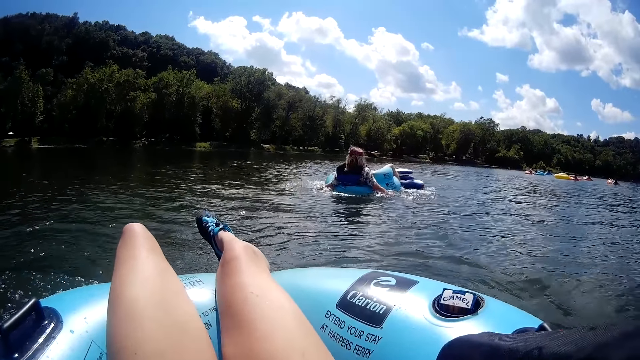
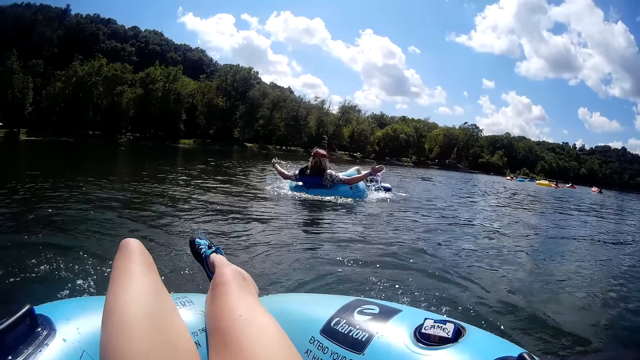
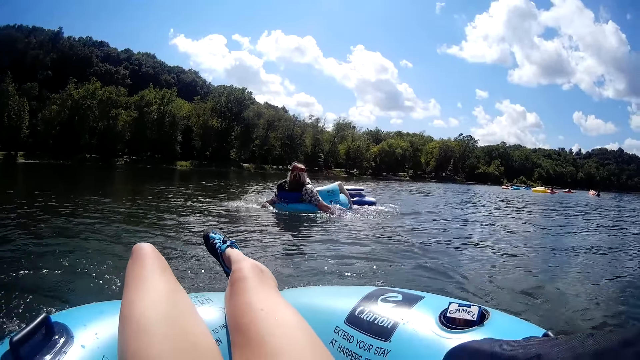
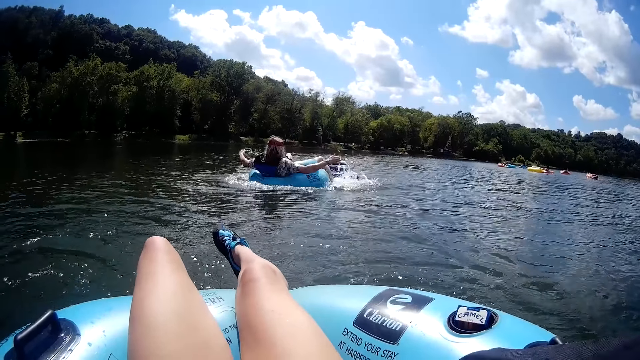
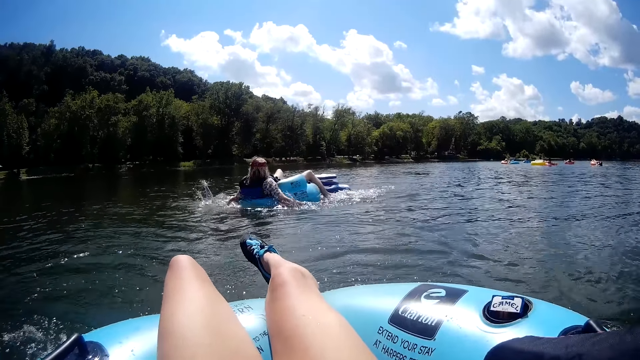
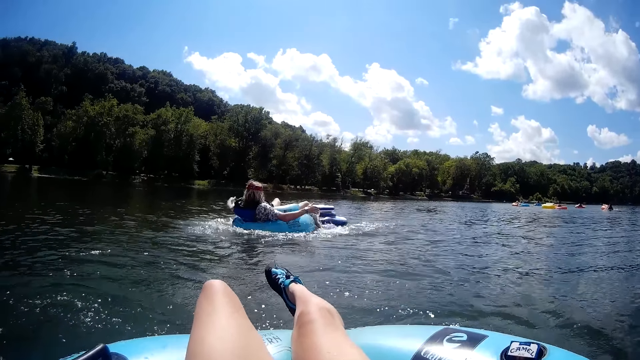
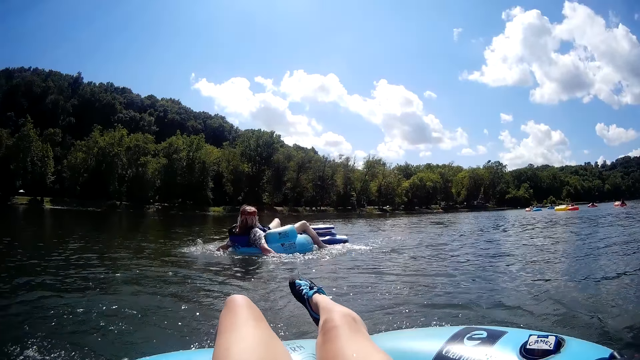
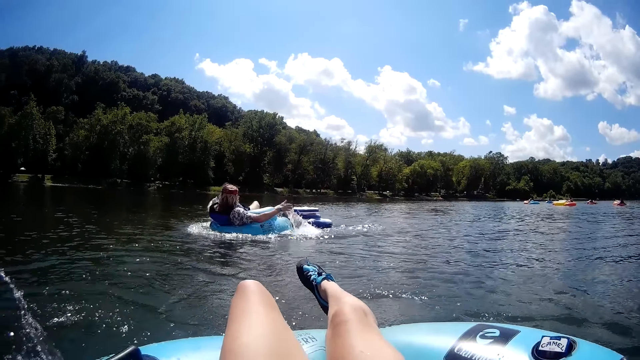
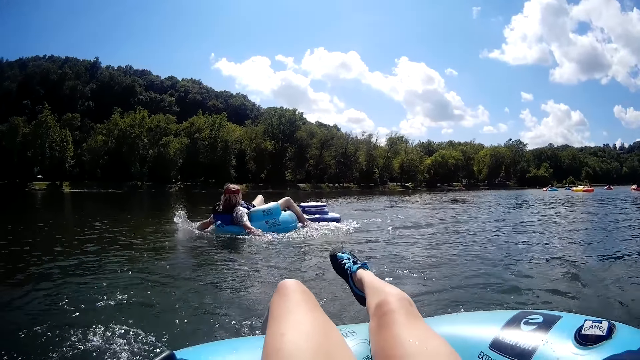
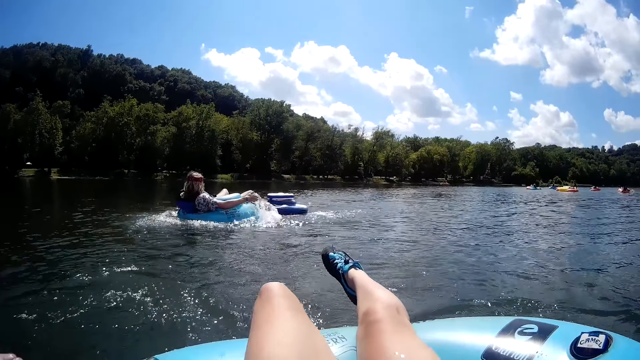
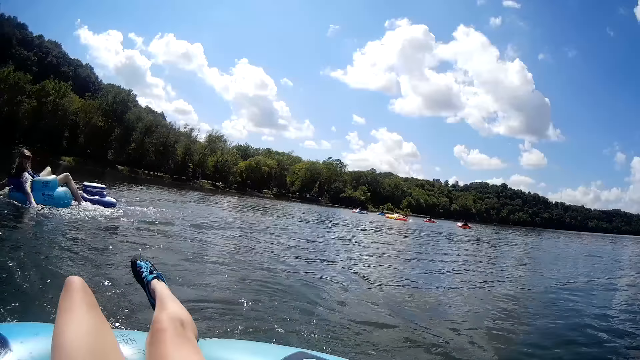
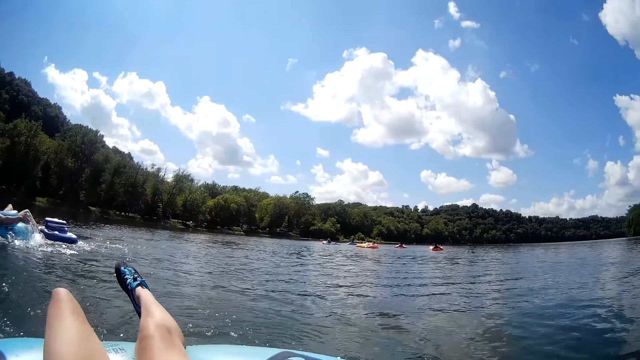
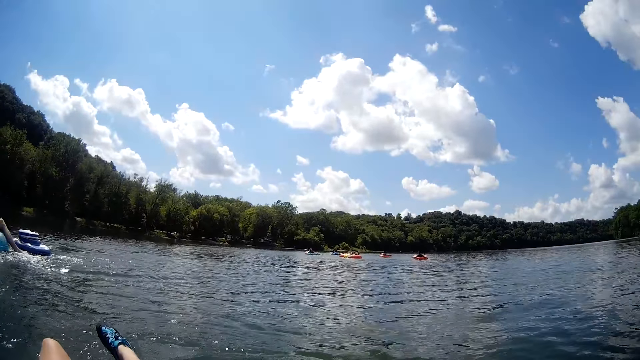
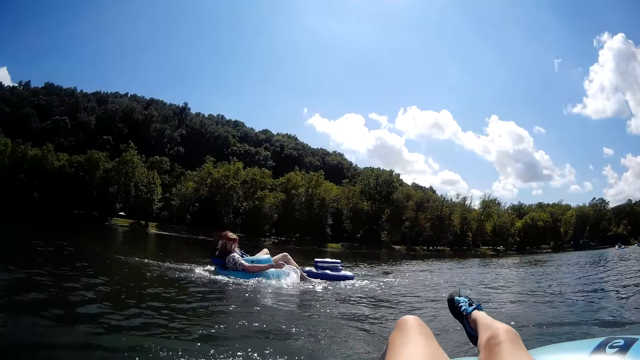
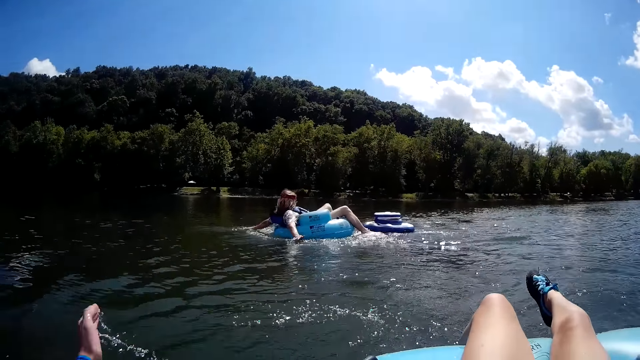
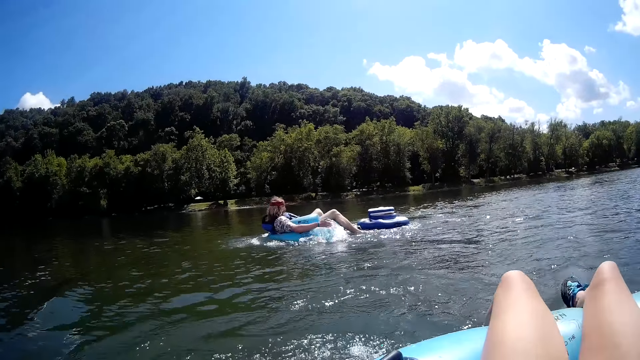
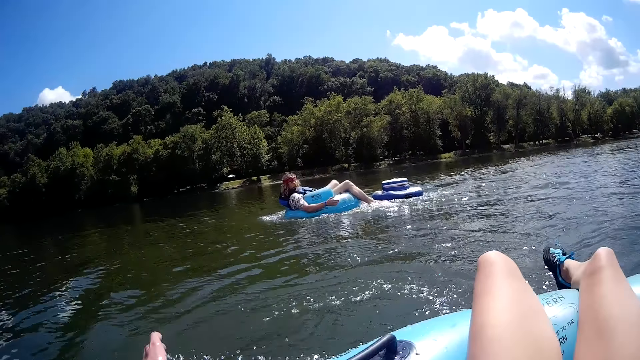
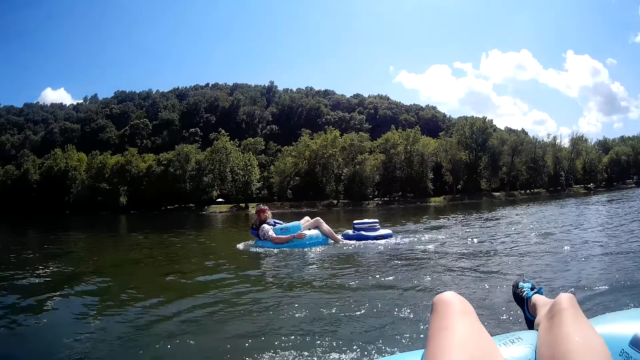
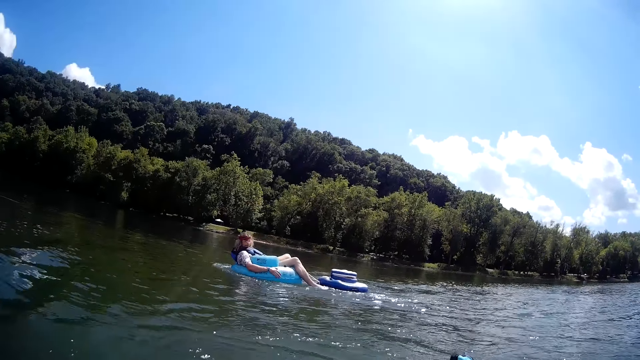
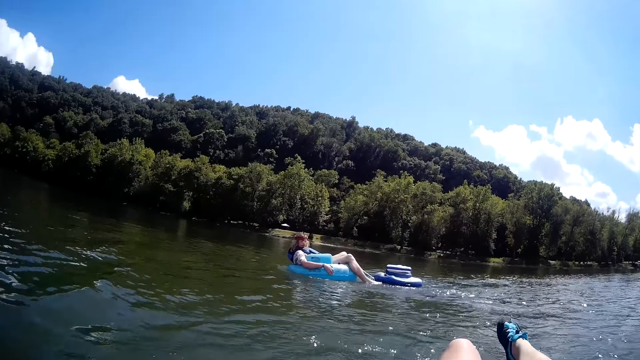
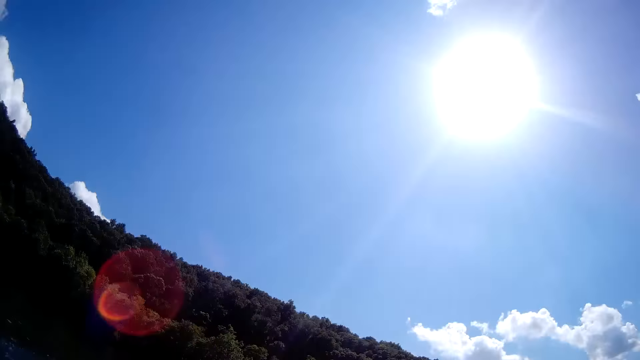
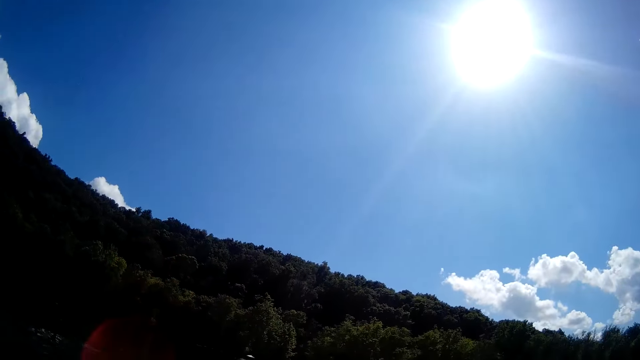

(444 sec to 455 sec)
The camera wearer looks around. She paddles the water with her left hand. She moves her hands in the water.

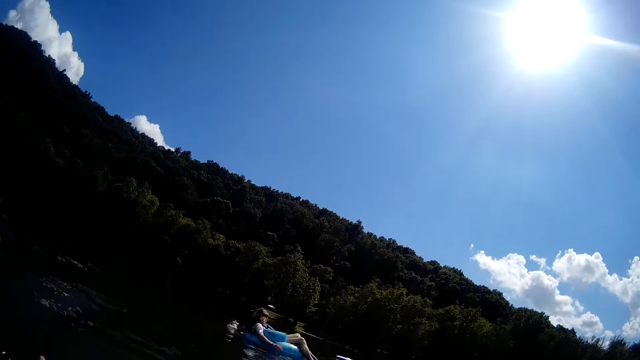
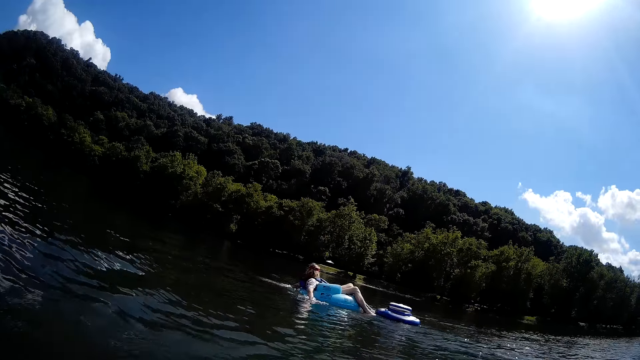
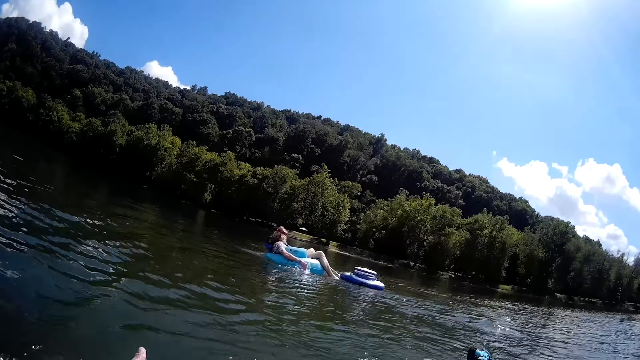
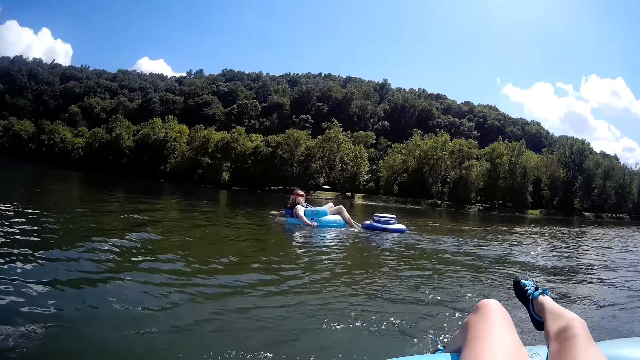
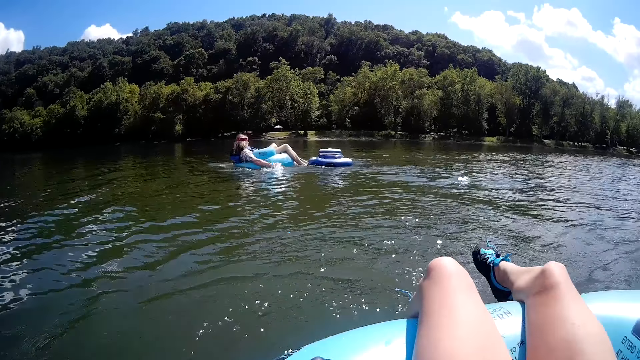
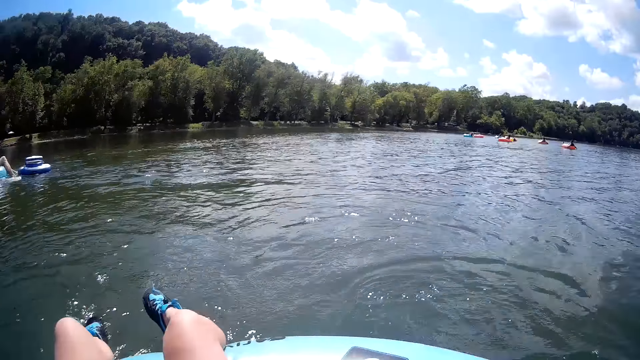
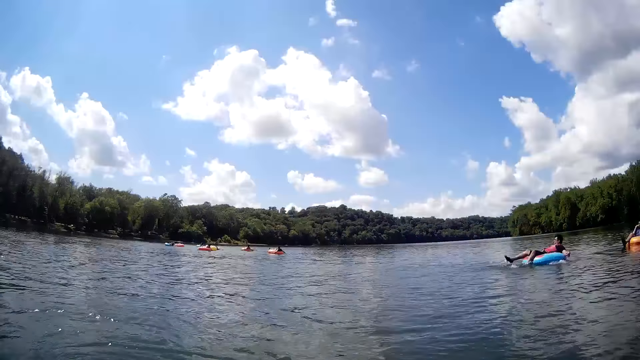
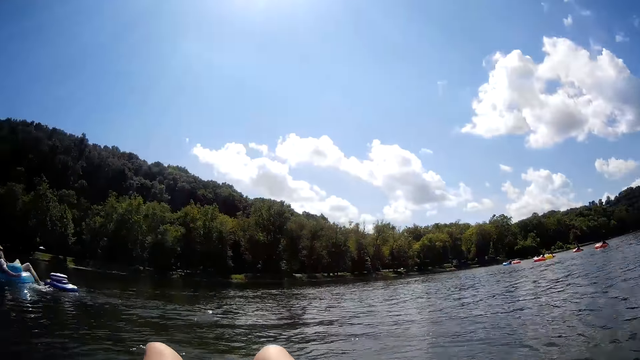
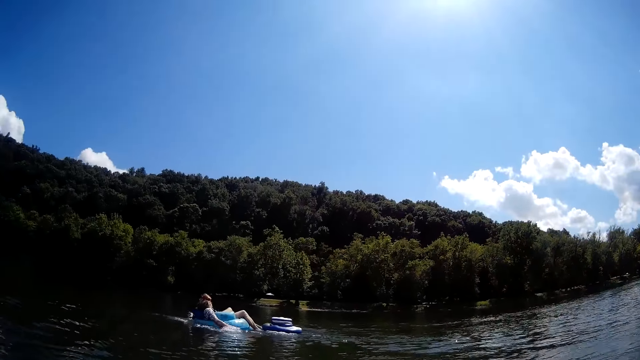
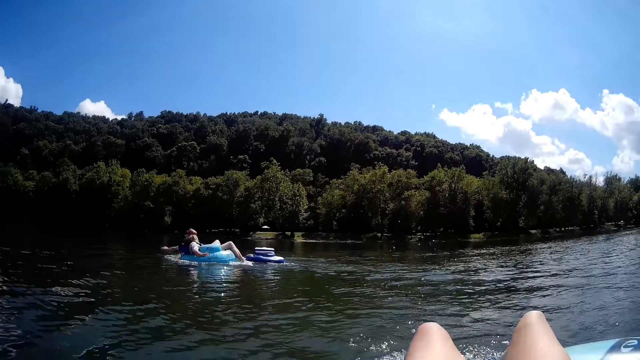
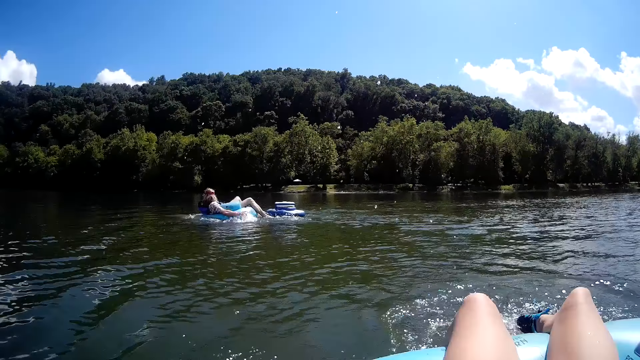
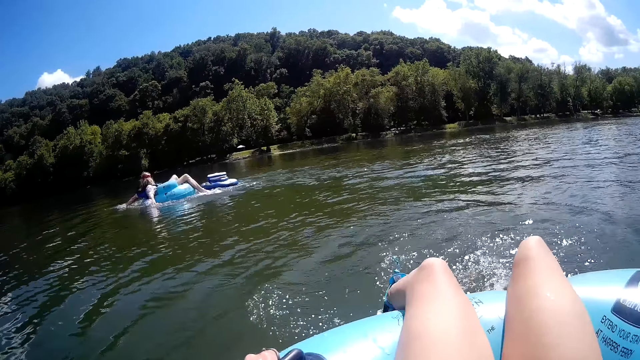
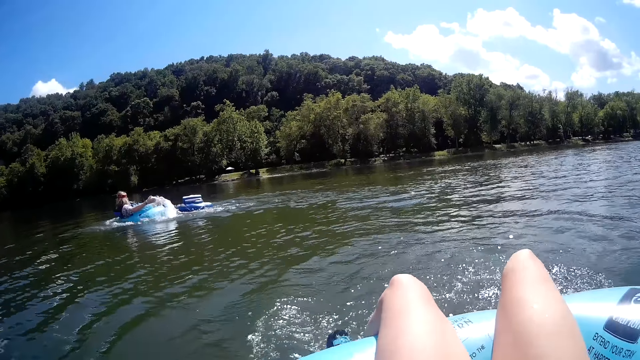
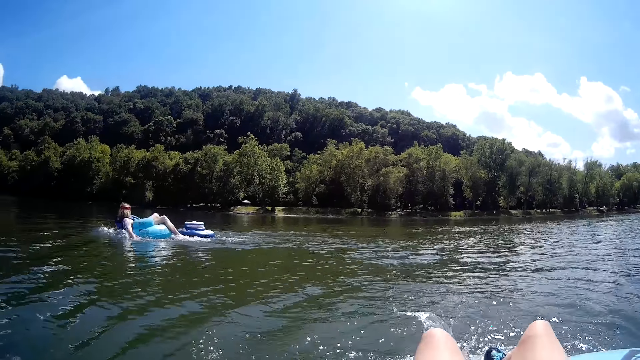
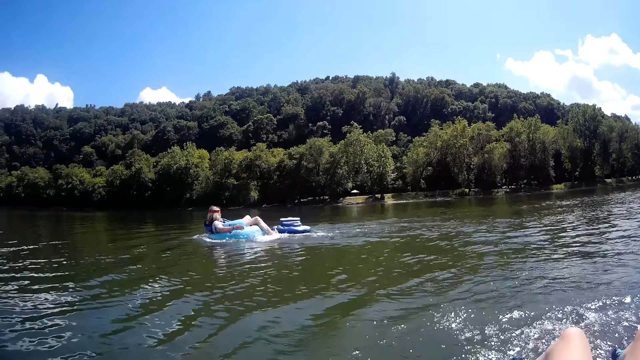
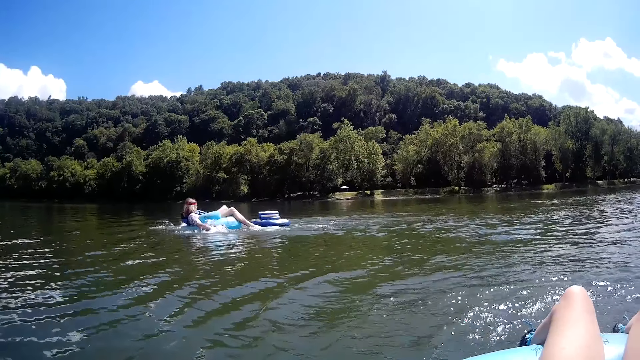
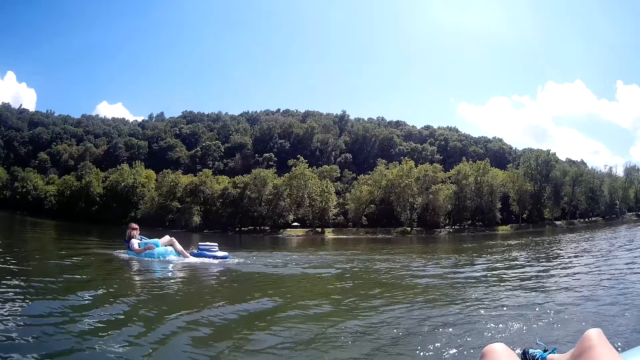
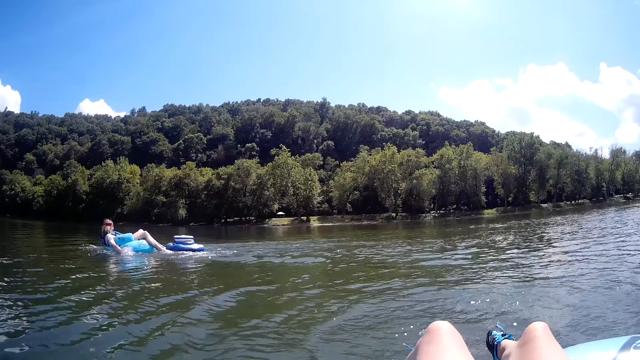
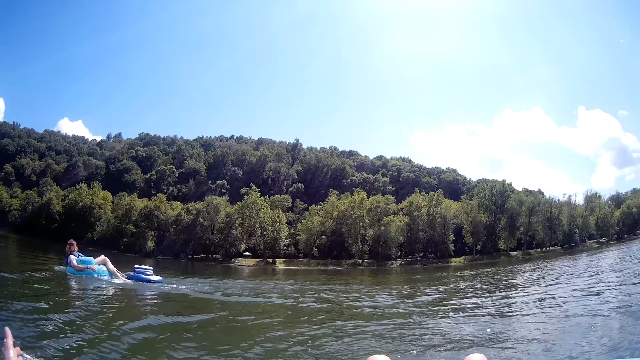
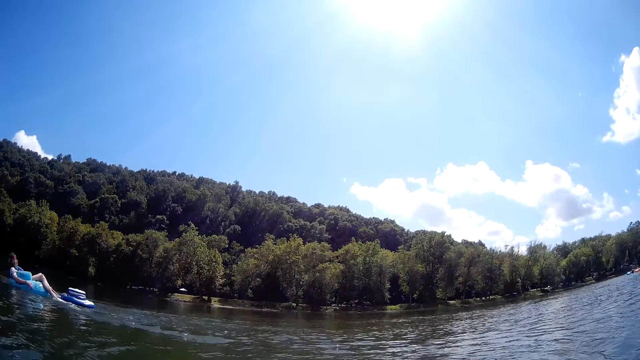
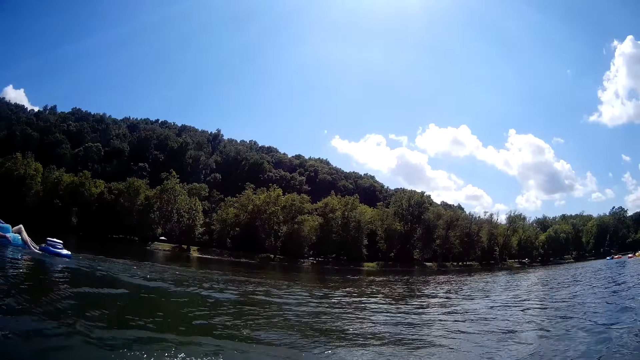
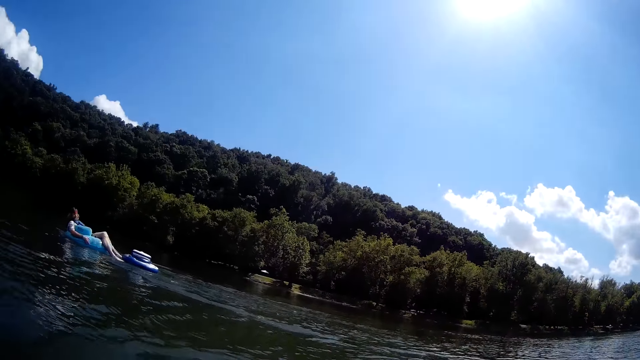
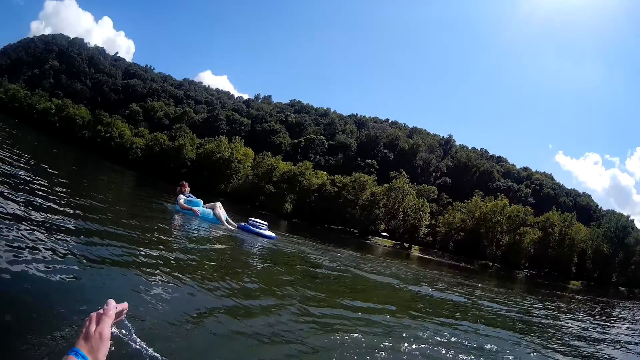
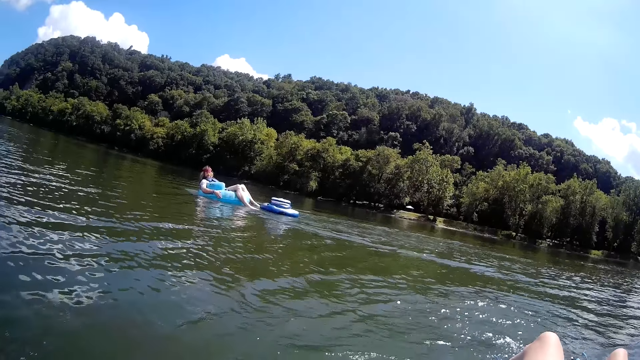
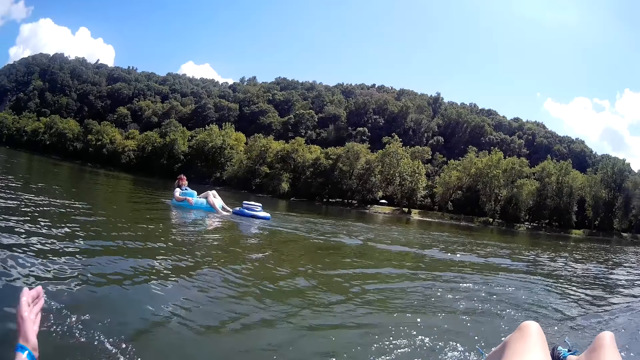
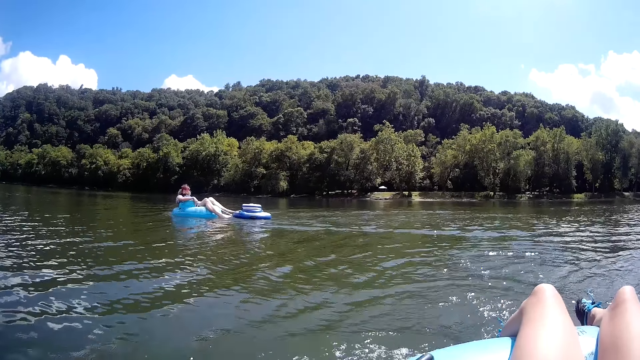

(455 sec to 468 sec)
The camera wearer looks around and stares at a person. The person moves her hands in the water. The camera wearer paddles the water with both feet. She moves her legs inside the water. She moves her hands in the water. She paddles the water with her left hand.
